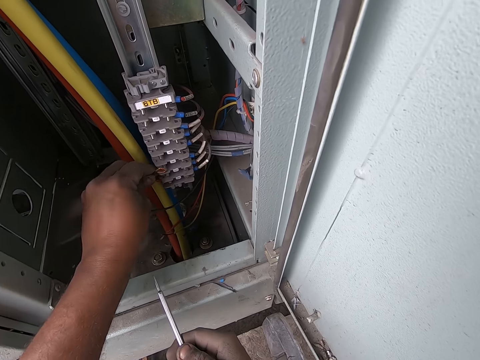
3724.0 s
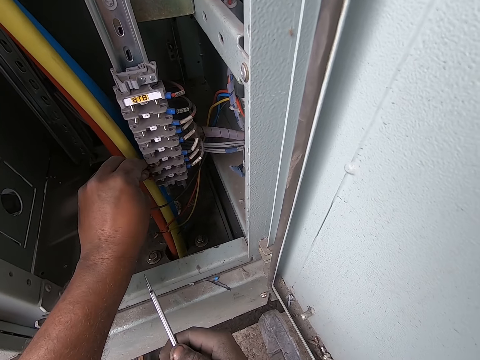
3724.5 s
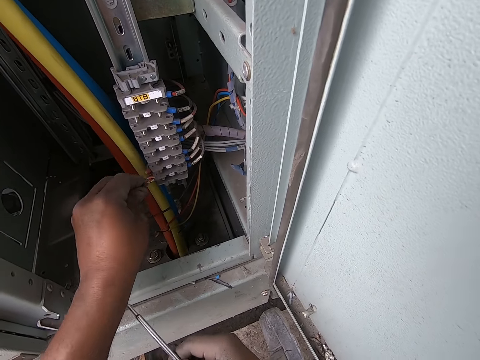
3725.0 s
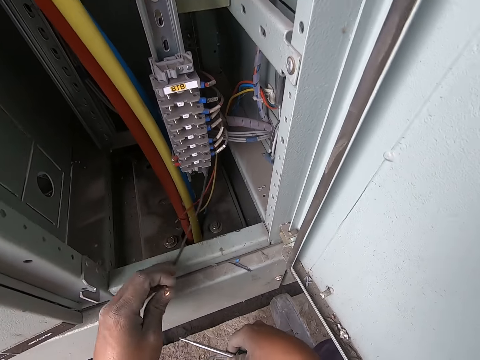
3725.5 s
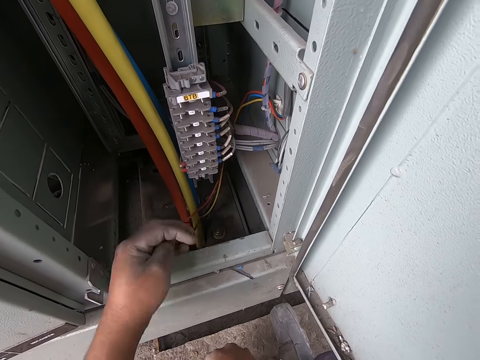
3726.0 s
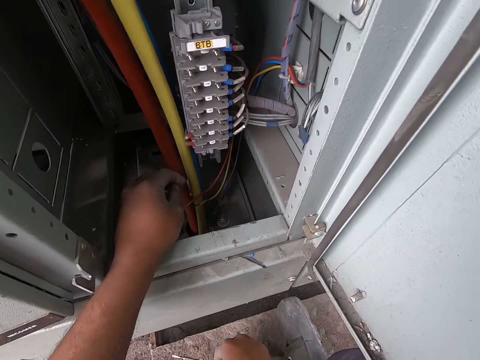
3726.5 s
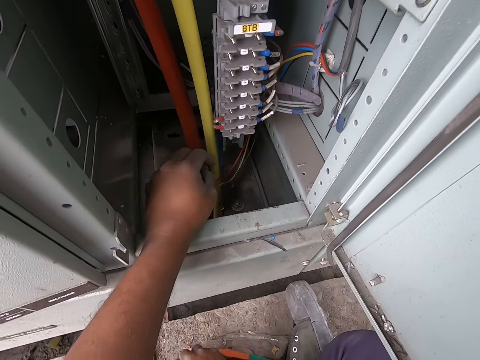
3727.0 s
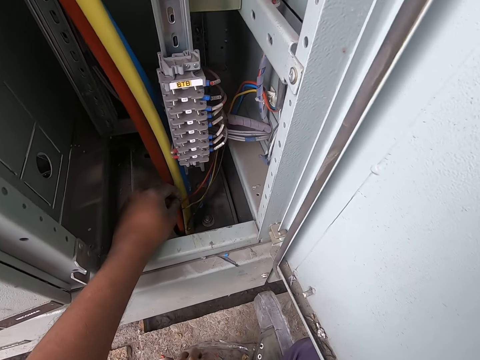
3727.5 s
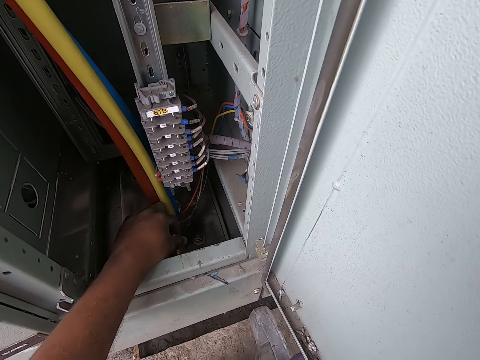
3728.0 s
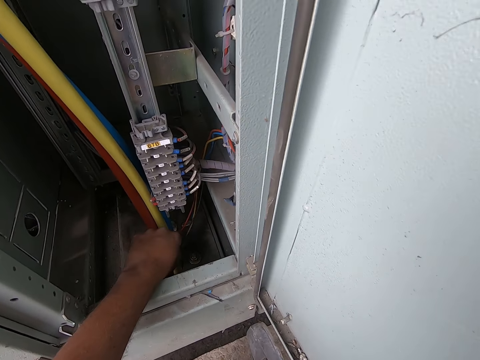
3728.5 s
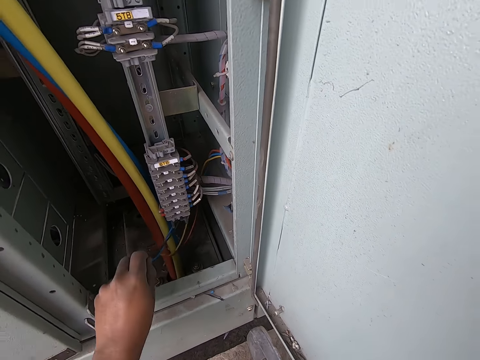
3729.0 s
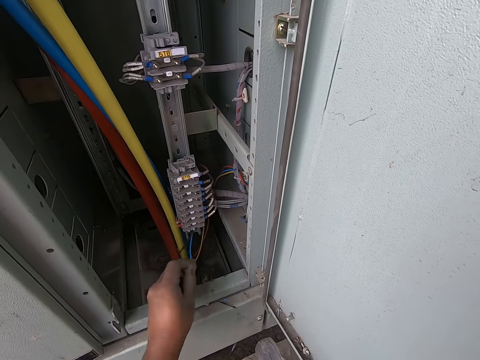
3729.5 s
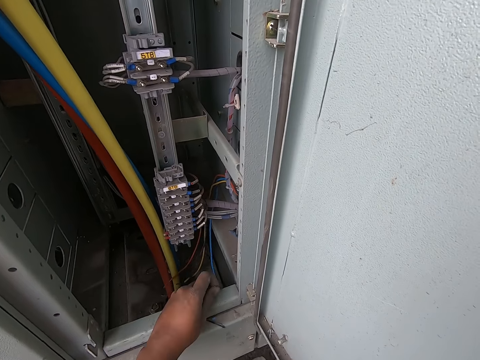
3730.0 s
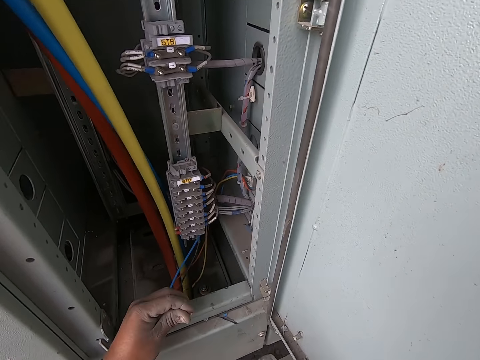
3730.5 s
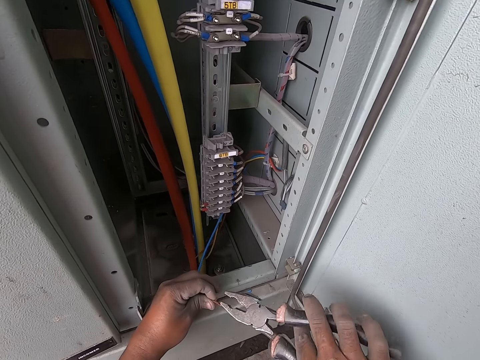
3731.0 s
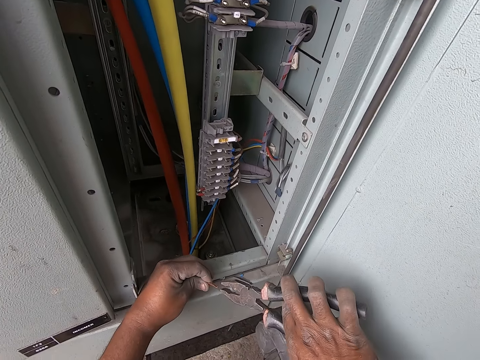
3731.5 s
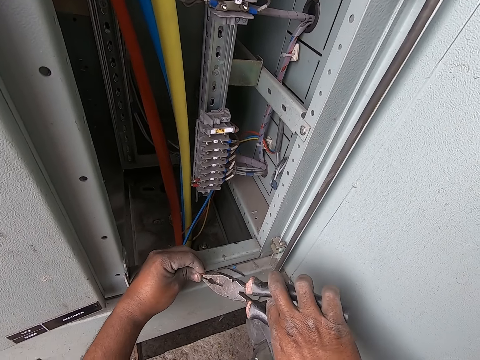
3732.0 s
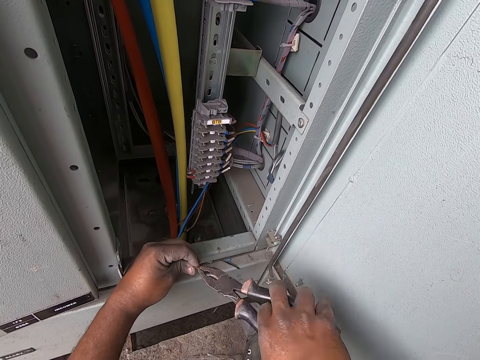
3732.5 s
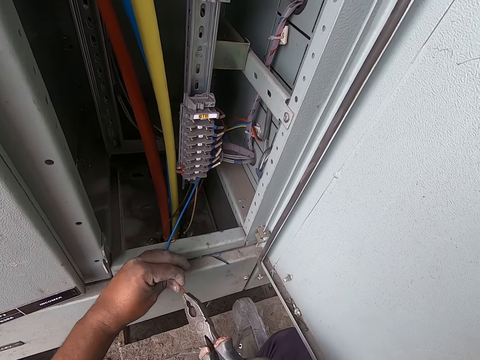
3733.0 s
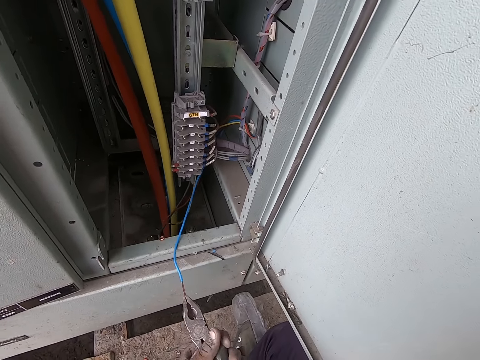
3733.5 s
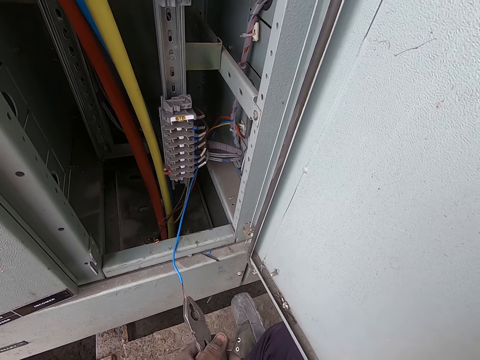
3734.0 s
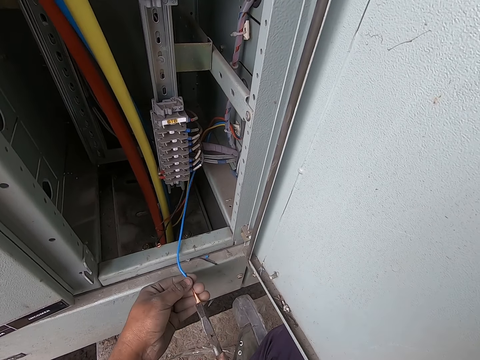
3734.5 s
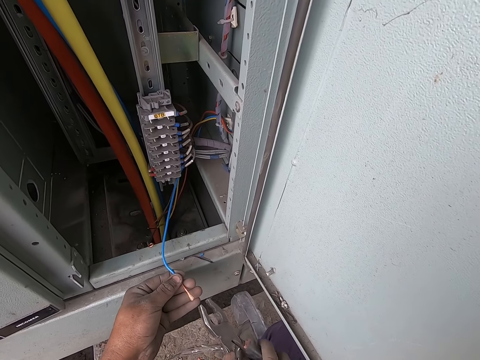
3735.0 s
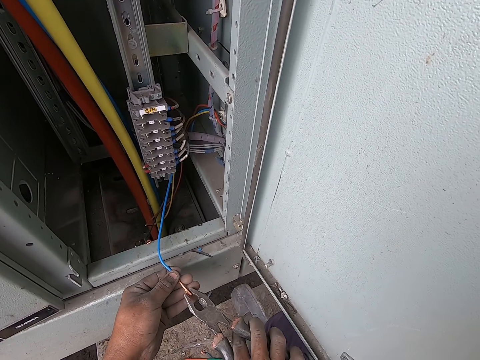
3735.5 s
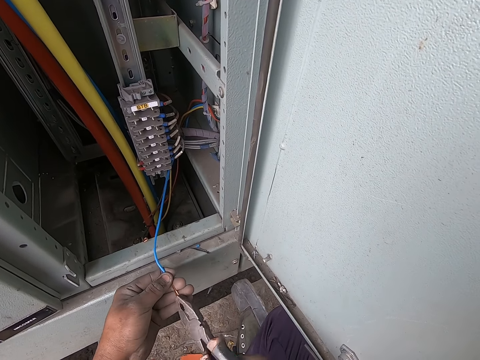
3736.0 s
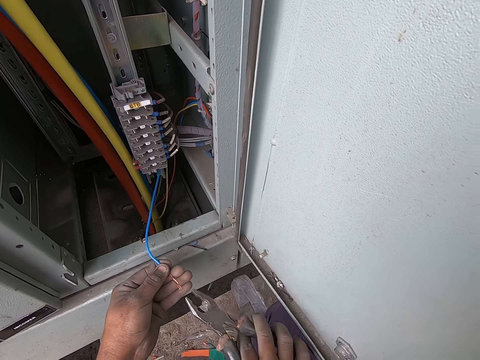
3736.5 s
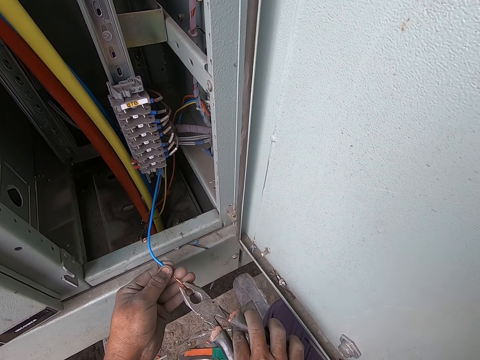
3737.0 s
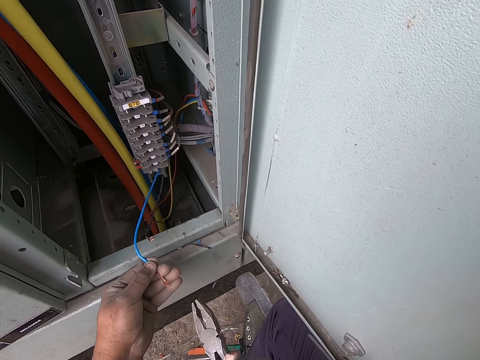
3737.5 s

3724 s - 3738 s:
The camera wearer places the conductor in the black cable in a partition in the fuse box. He removes the conductor in the black cable from the fuse box with his left hand. He drops the black cable in the locker with his left hand. He moves the screwdriver on the floor with his right hand. He holds the blue cable in his left hand. He holds the pliers in his right hand. He twists the conductor in the blue cable with the pliers in his right hand. He presses the conductor in the blue cable with the pliers in both hands. He twists the blue cable in his left hand. He twists the conductor in the blue cable with the pliers in his right hand.

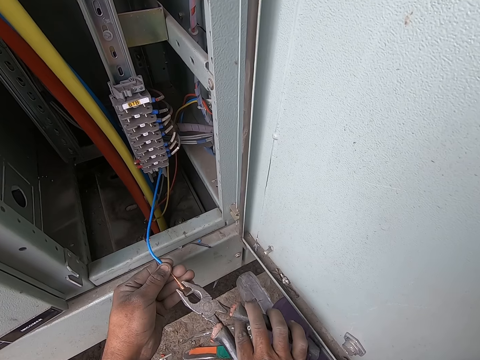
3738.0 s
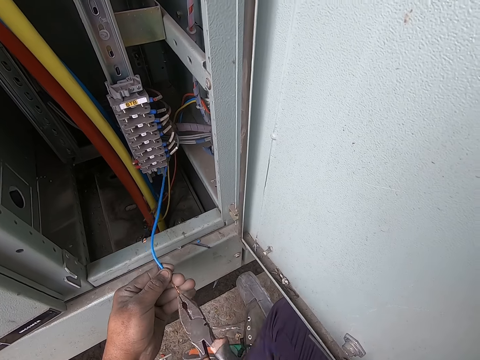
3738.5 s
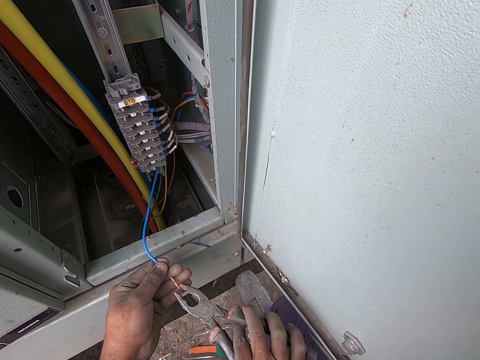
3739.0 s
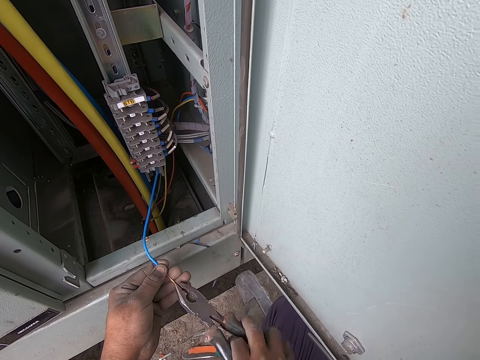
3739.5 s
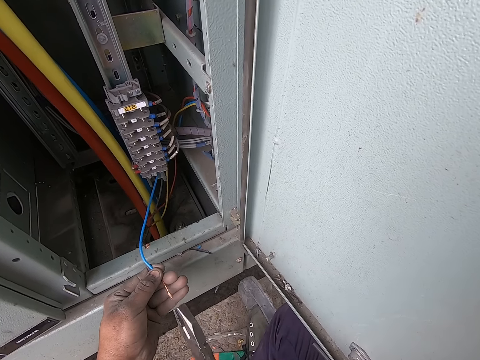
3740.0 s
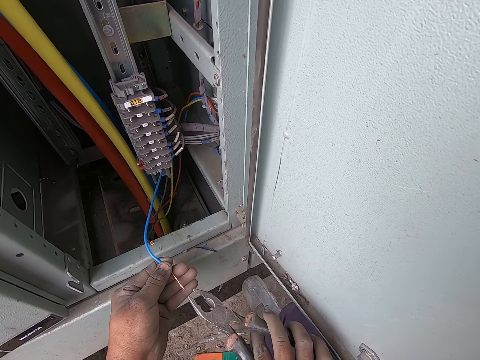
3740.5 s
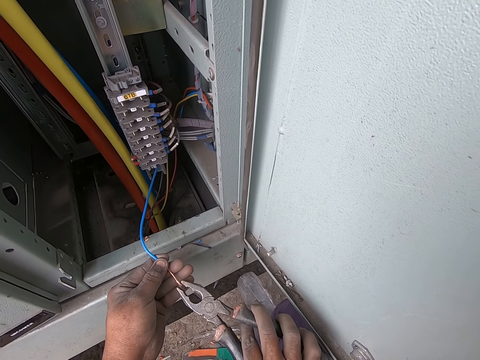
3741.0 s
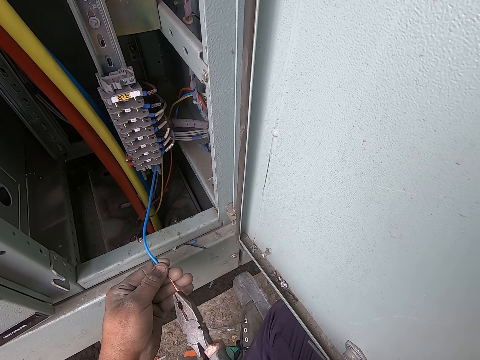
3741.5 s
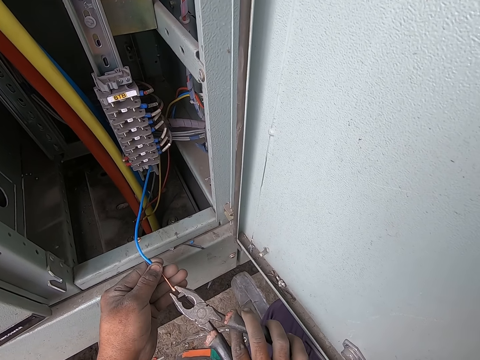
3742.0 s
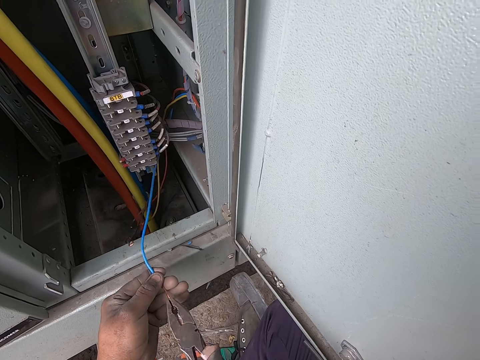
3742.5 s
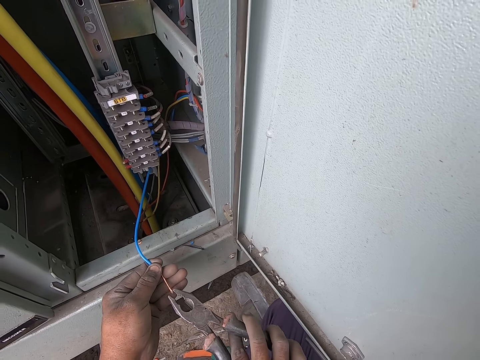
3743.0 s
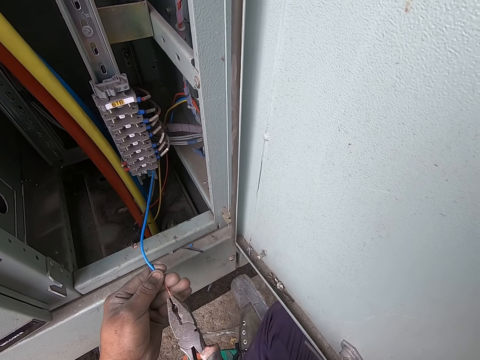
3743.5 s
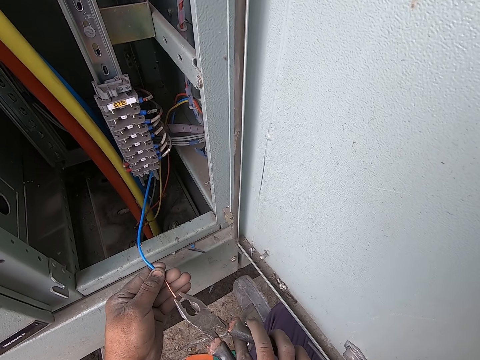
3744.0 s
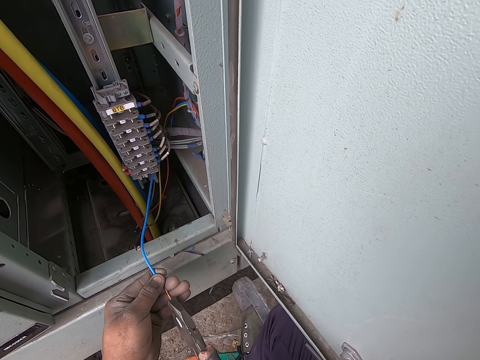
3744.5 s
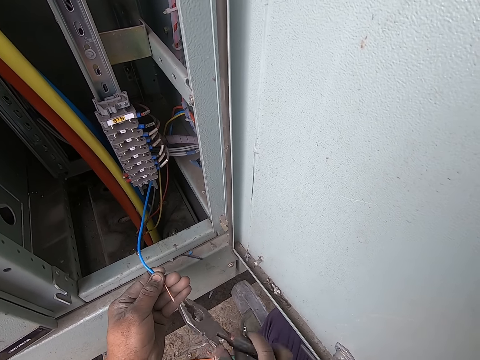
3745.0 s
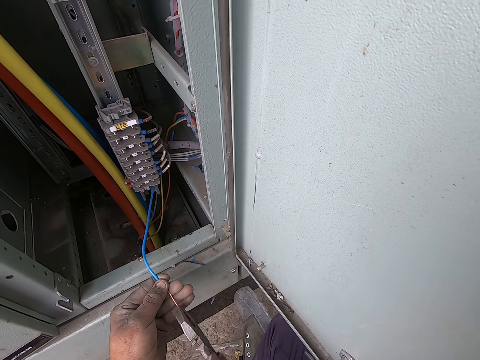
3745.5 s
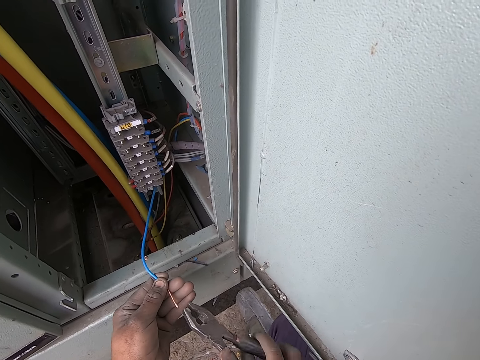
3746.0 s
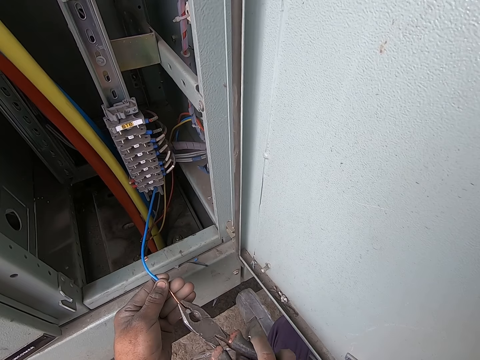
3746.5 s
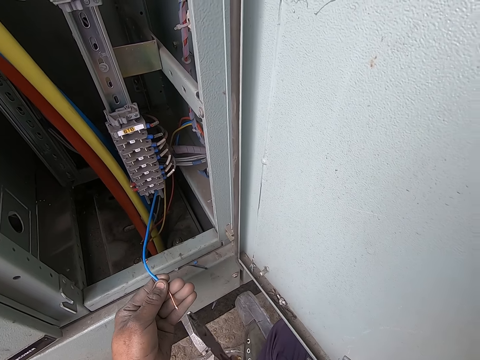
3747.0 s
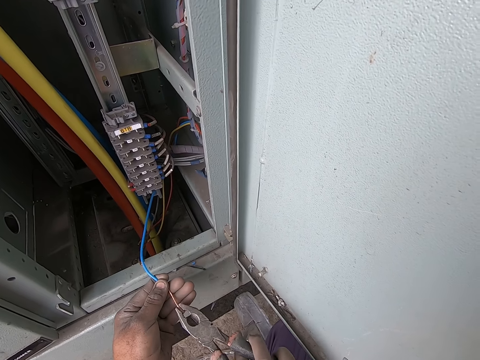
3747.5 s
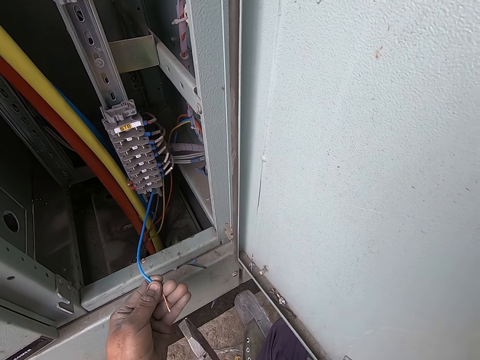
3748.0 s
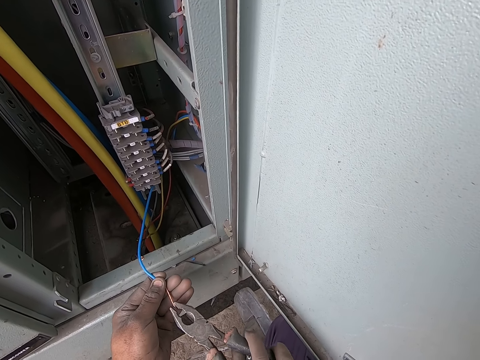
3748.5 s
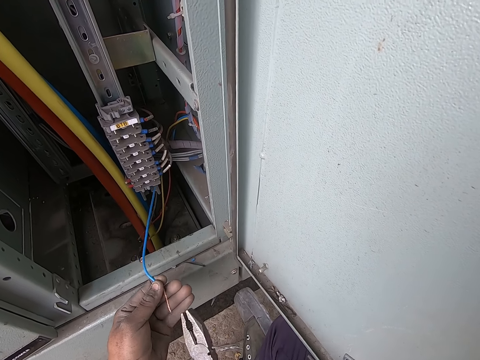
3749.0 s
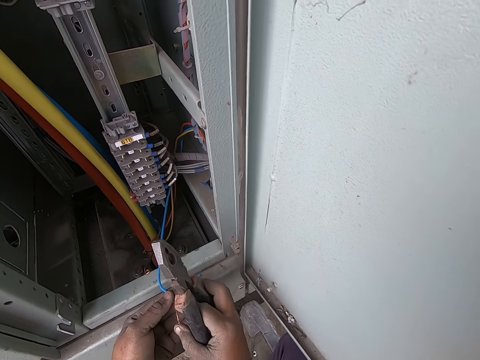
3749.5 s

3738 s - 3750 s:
The camera wearer converses with a man and another man. He passes the blue cable to his right hand with his left hand.
